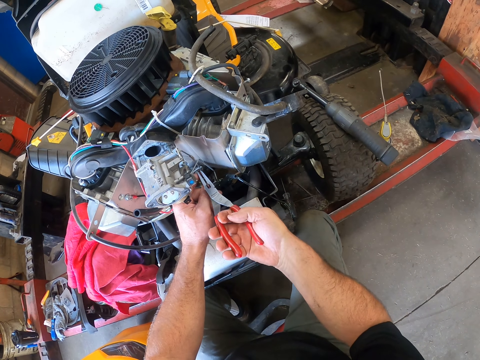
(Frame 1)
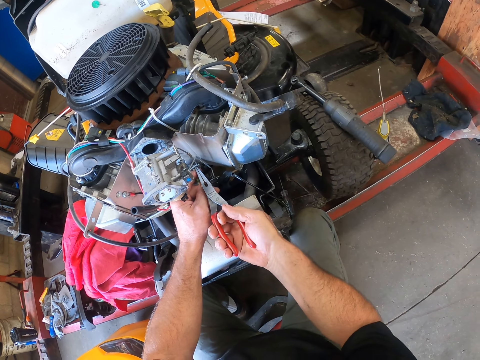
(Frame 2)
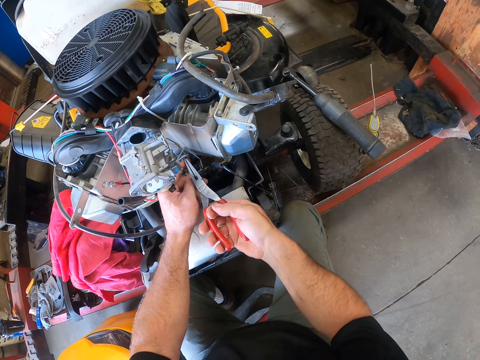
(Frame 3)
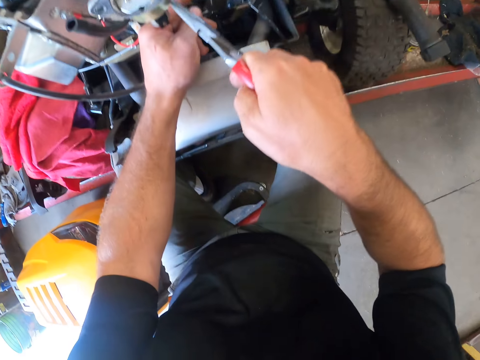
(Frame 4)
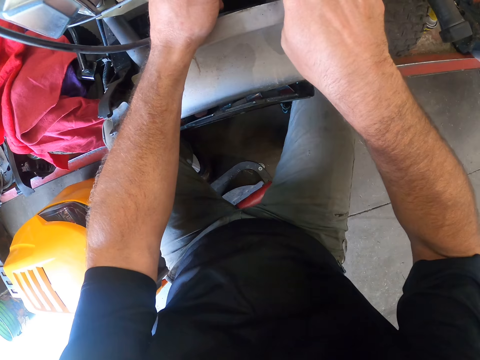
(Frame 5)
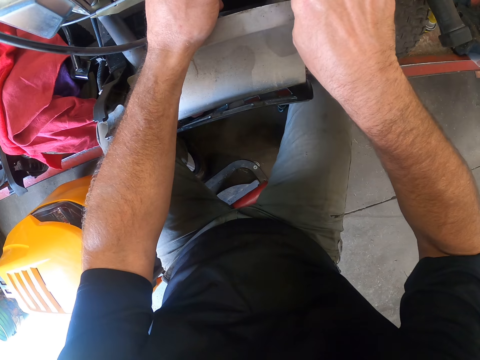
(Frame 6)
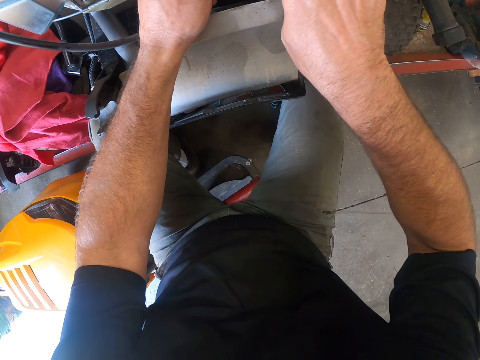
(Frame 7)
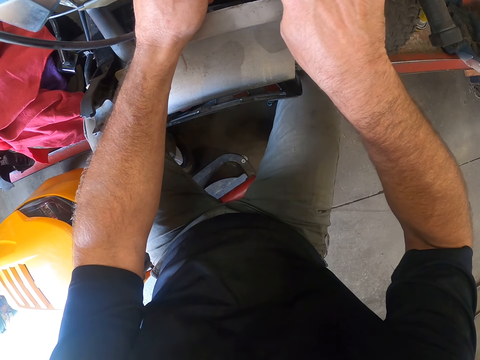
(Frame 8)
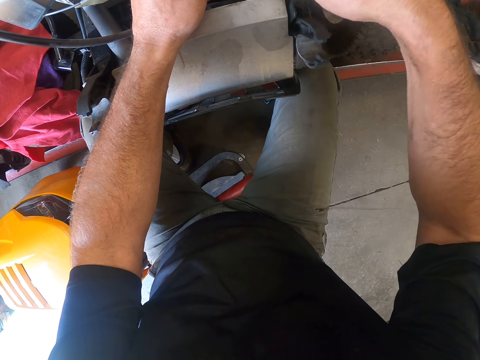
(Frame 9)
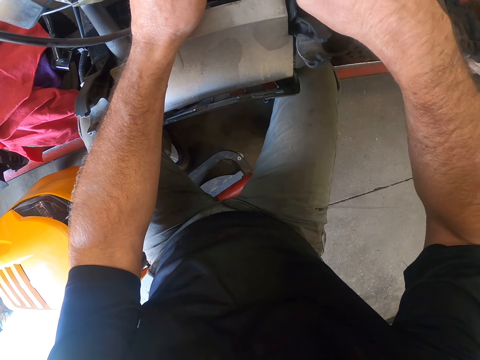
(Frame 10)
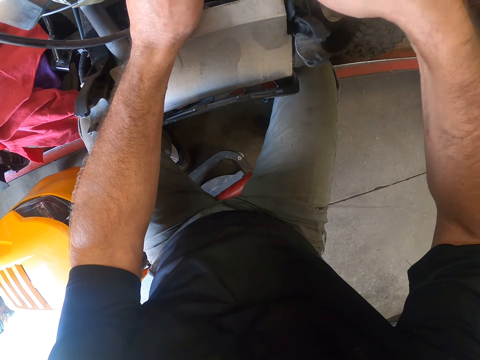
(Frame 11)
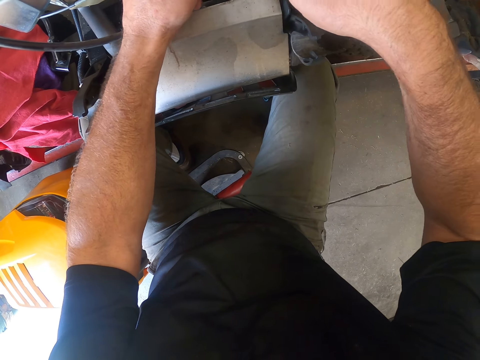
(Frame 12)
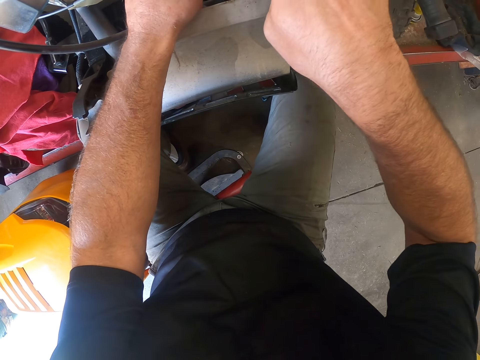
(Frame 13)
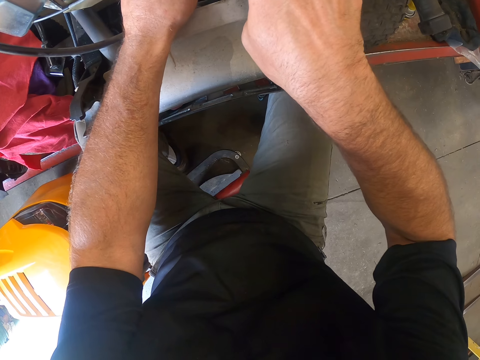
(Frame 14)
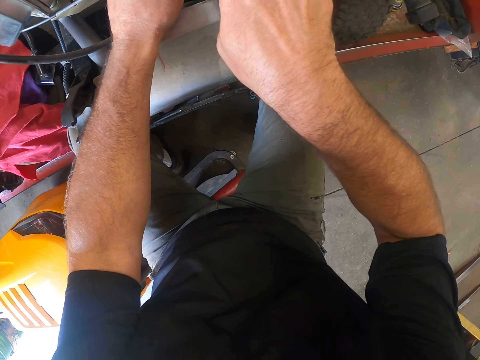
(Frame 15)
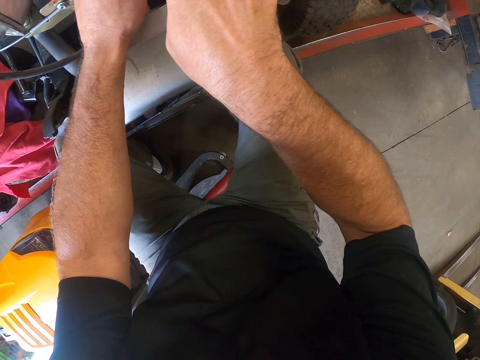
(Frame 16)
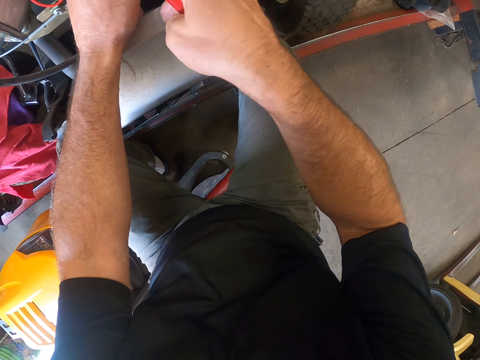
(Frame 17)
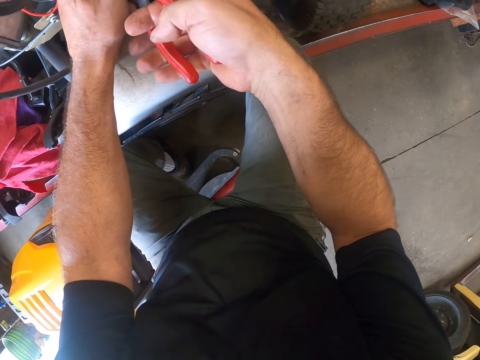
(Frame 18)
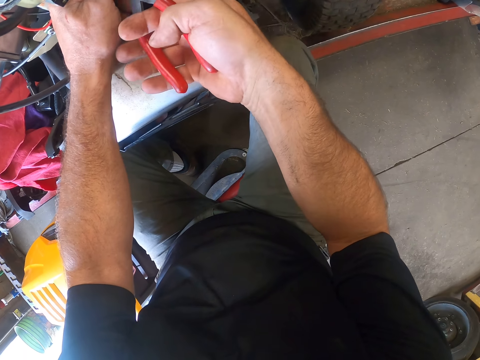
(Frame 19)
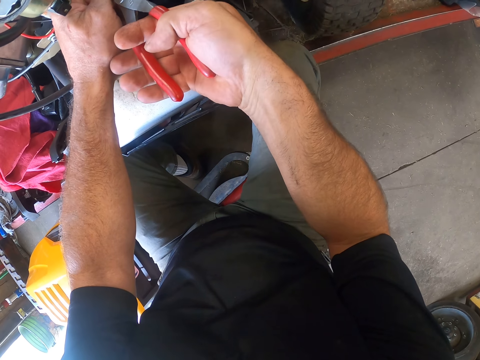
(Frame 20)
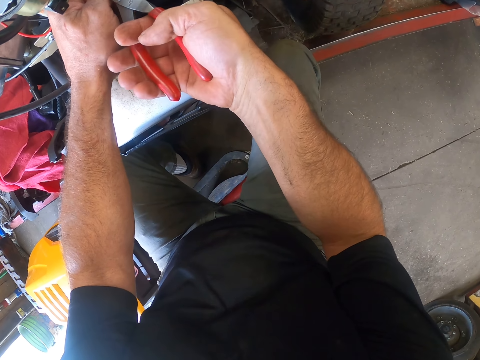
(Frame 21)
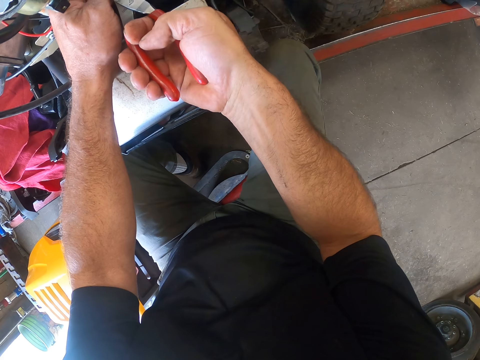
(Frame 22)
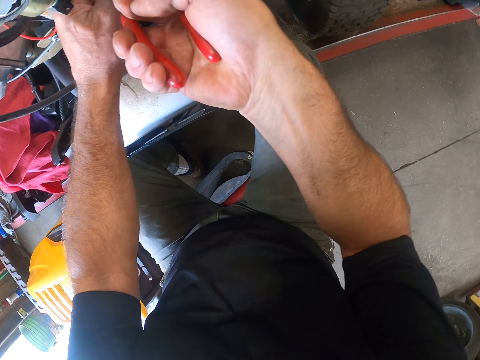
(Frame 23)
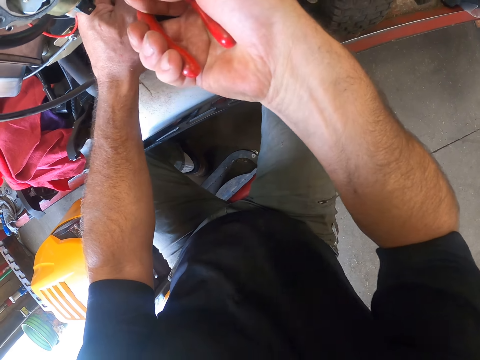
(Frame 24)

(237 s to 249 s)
The camera wearer stares at the pliers and the fuel pipes in the engine. They squeeze the fuel pipes with the pliers.

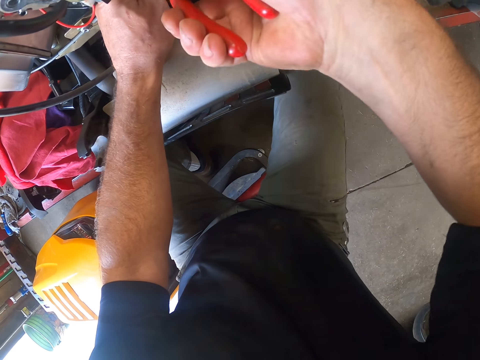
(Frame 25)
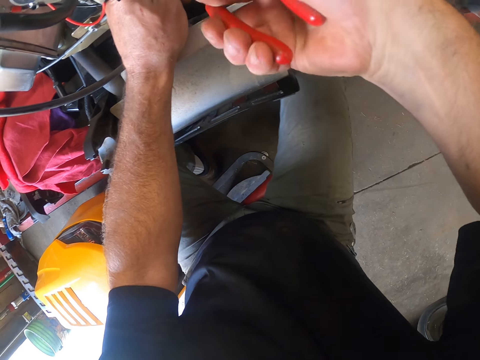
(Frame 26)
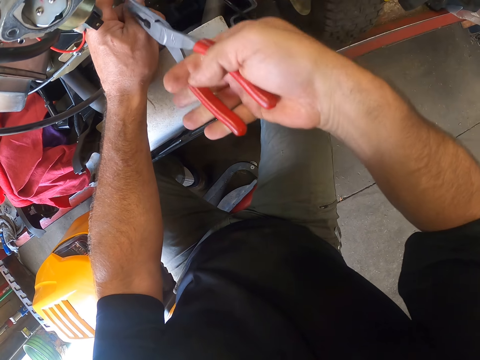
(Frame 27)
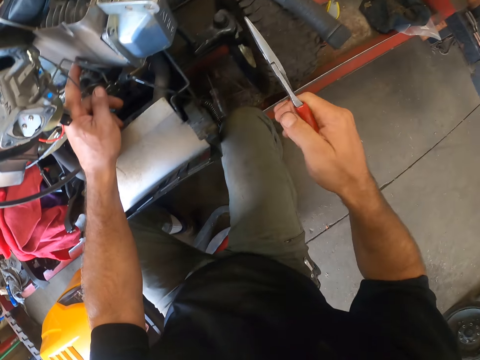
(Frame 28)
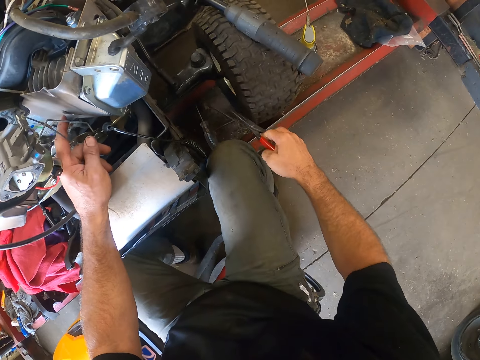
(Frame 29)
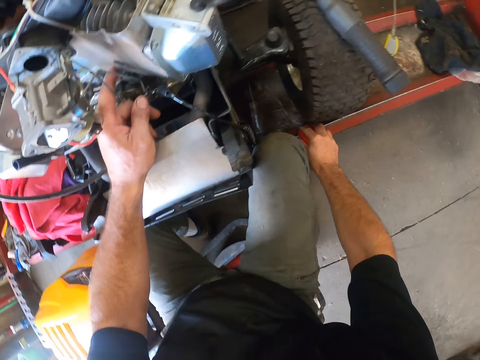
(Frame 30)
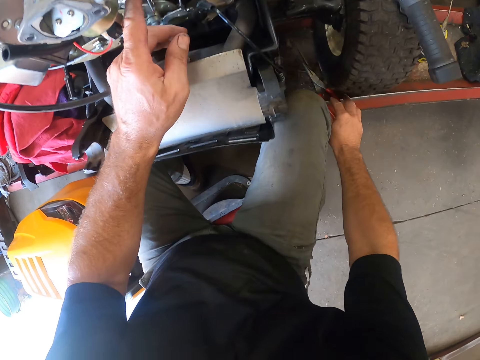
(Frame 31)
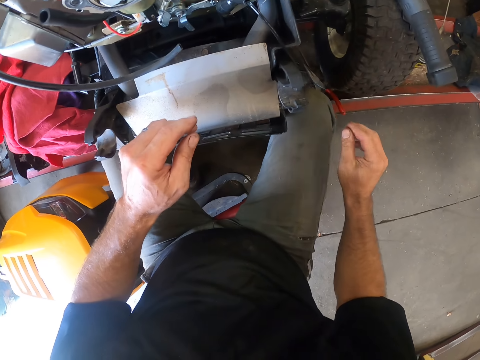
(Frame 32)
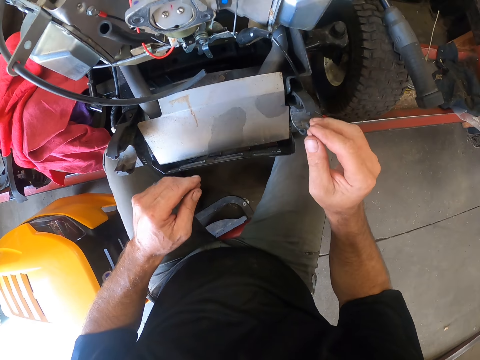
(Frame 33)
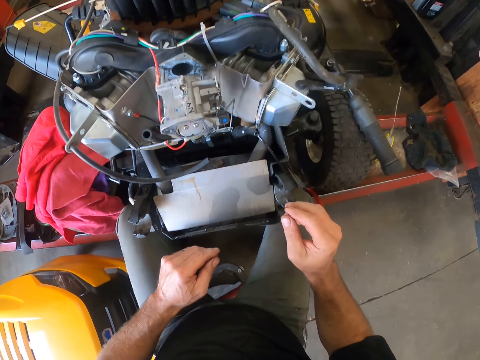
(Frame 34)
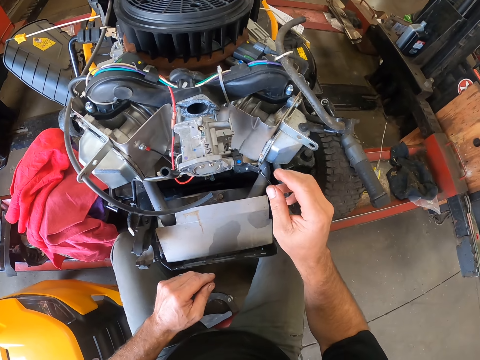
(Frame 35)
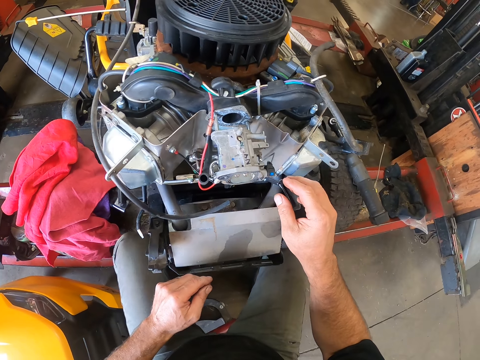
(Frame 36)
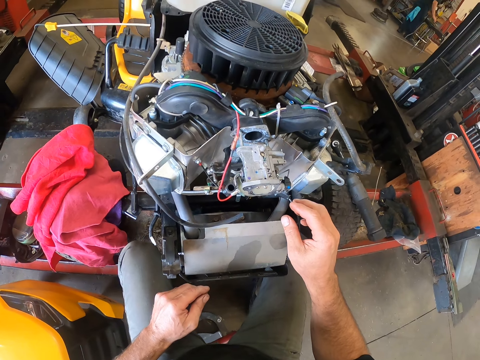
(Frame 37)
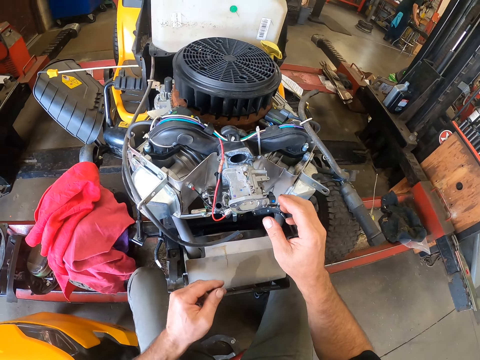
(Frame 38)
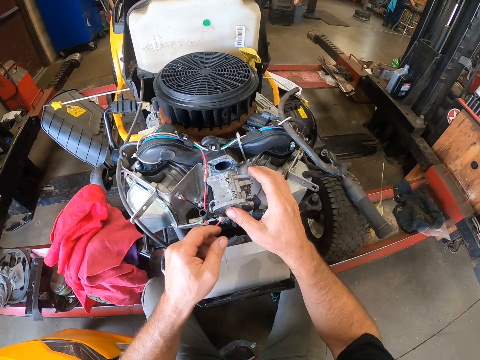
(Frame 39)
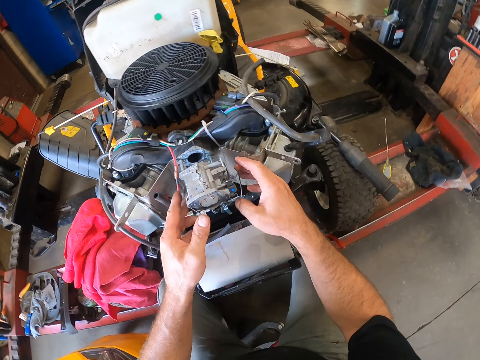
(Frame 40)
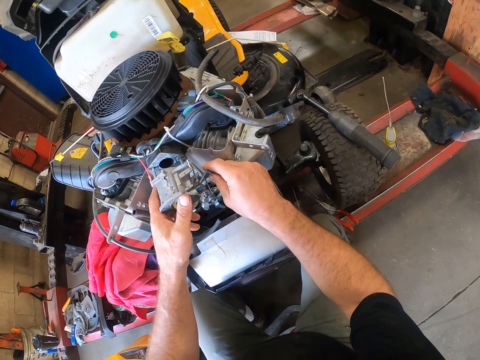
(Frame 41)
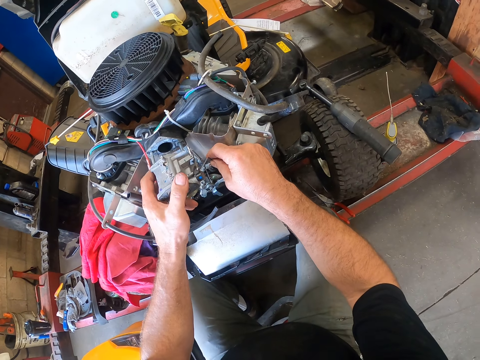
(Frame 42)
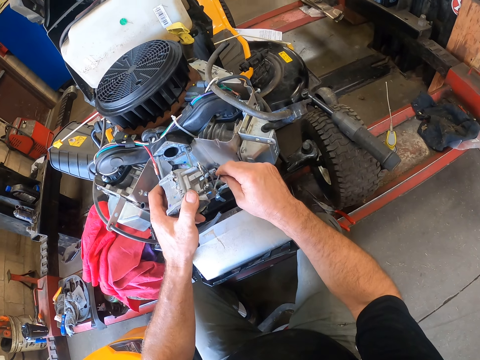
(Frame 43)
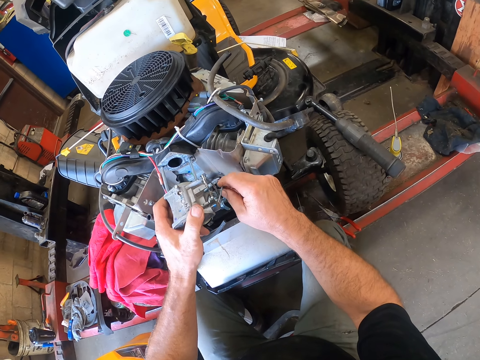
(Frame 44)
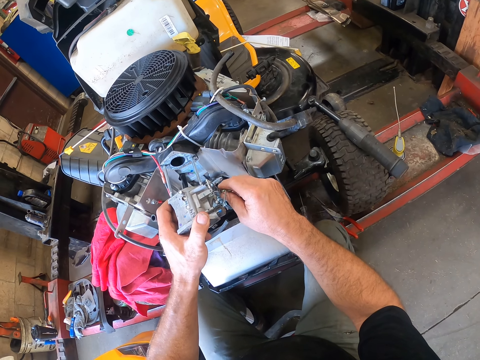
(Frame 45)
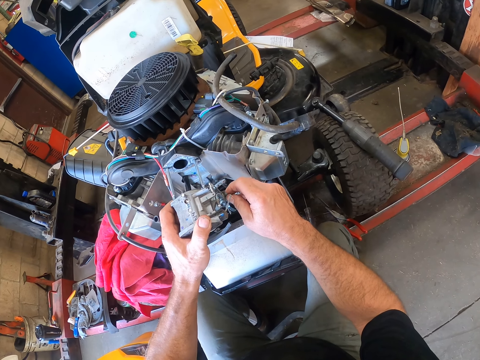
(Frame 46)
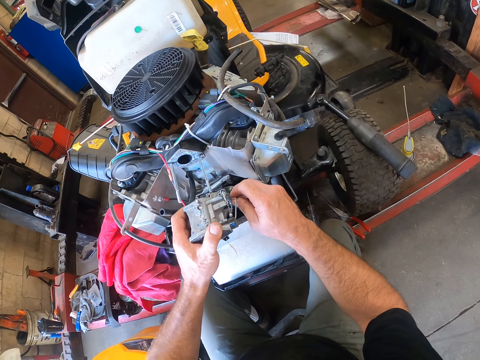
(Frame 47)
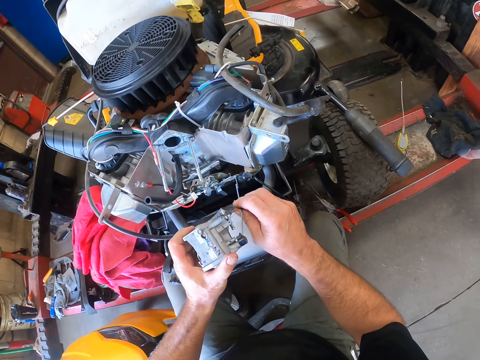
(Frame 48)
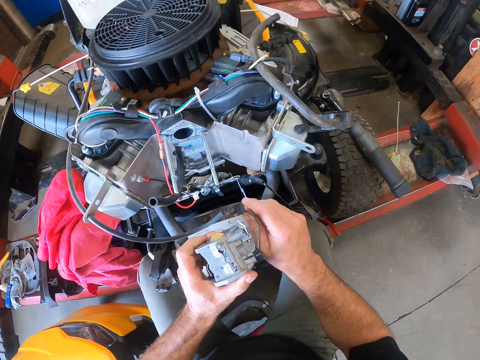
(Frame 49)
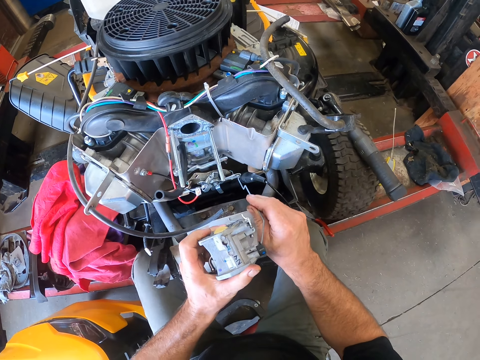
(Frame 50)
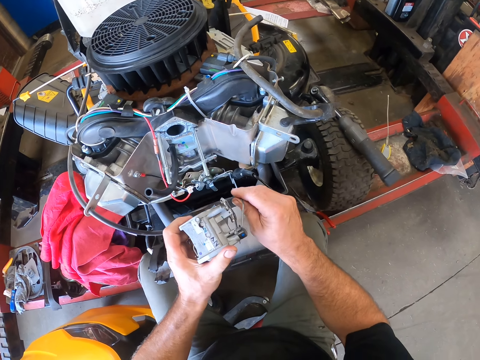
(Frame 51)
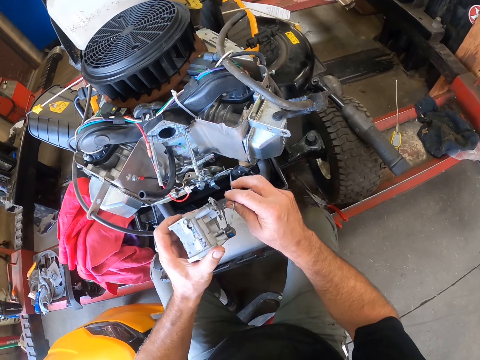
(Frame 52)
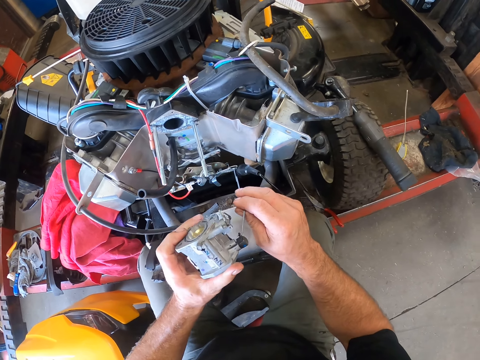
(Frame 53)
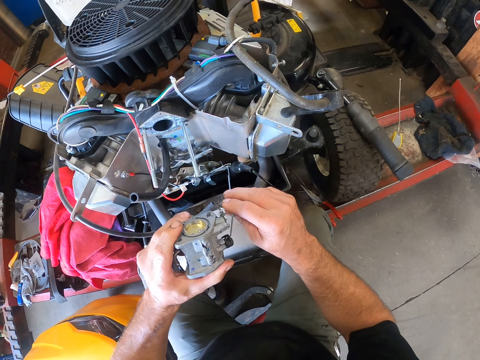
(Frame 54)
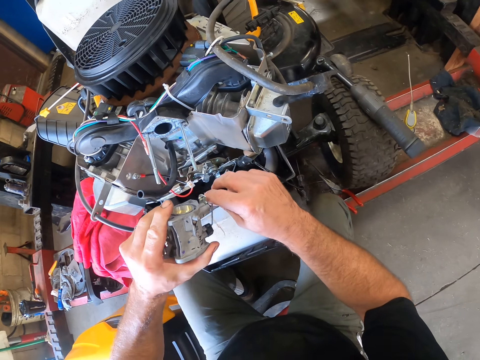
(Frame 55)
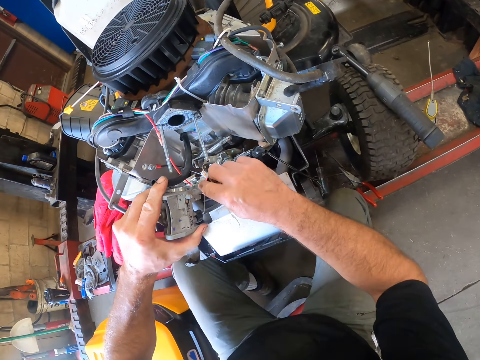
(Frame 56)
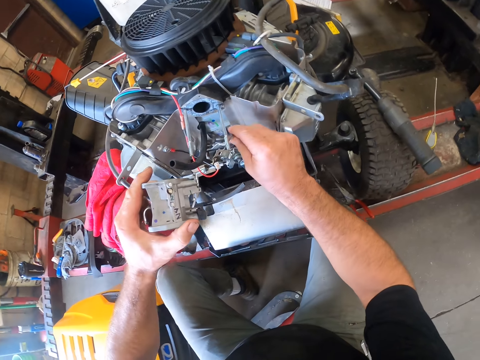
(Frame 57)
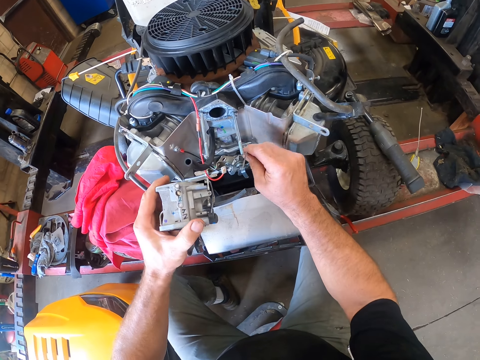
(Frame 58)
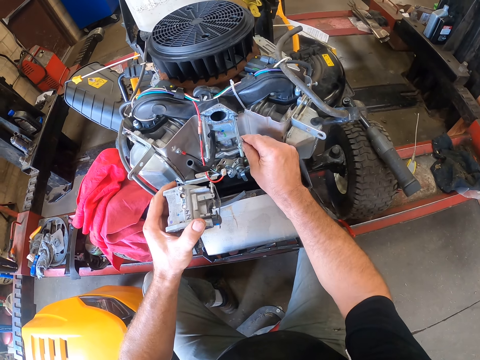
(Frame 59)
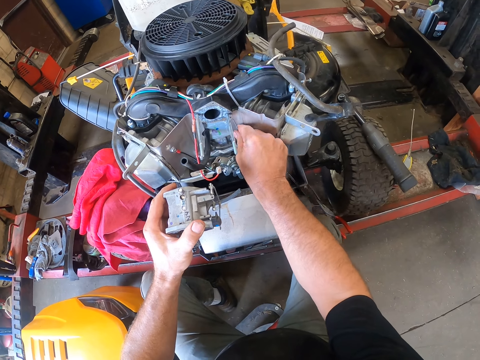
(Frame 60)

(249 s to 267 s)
The camera wearer removes the pliers from the engine. He drops the pair of pliers on the metal stand with his right hand. He stares at the engine of the ride-on lawn mower. He holds the fuel pipe on the engine. He removes the carburetor or engine part from the mower engine with his left hand. He holds the engine part. He holds an aluminum rod with his right hand. He holds the fuel pipe with his right hand. He stares at the engine of the ride-on lawn mower. He removes the aluminum rod from the carburetor with his right hand. He removes the fuel pipe from the engine part. He hangs the aluminum rod on the engine rod with his right hand. He moves the fuel pipe on the ride-on lawn mower.
